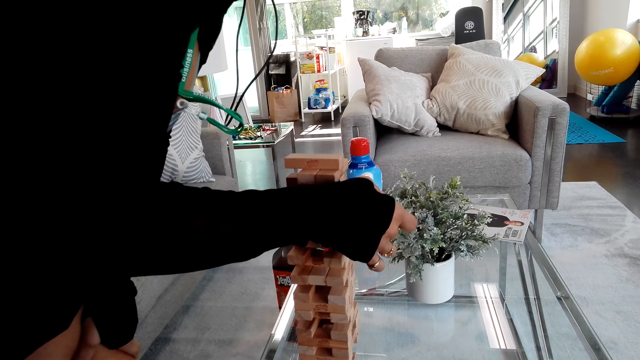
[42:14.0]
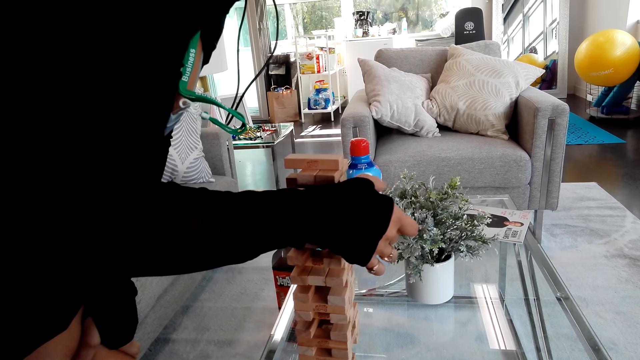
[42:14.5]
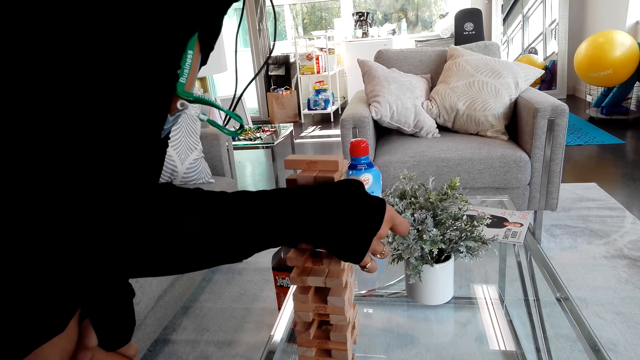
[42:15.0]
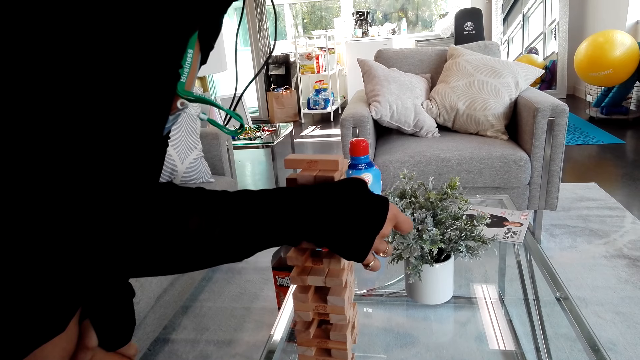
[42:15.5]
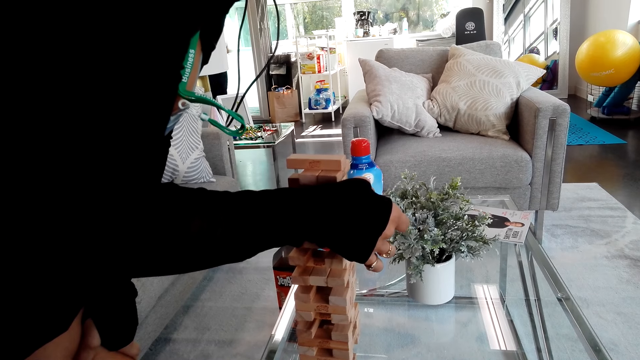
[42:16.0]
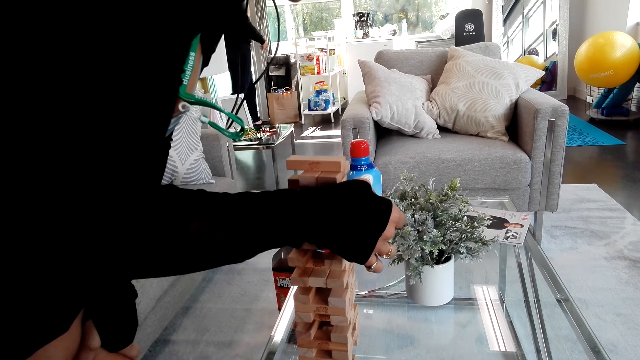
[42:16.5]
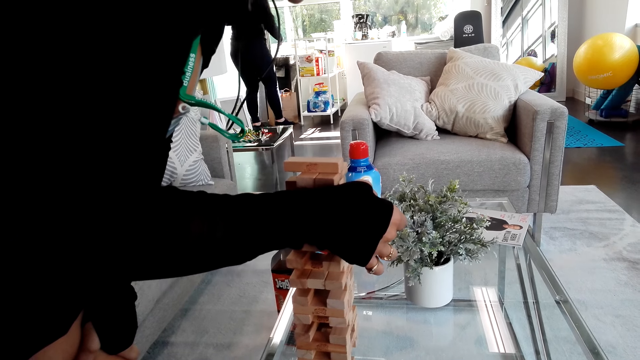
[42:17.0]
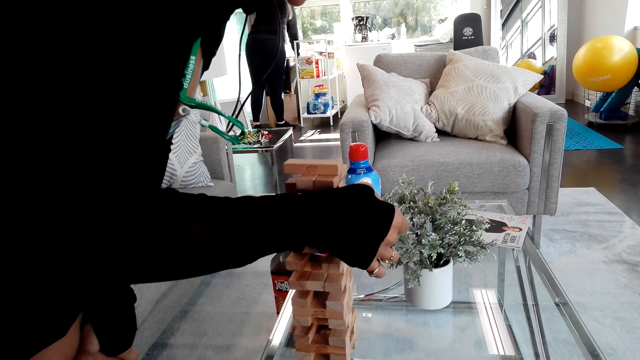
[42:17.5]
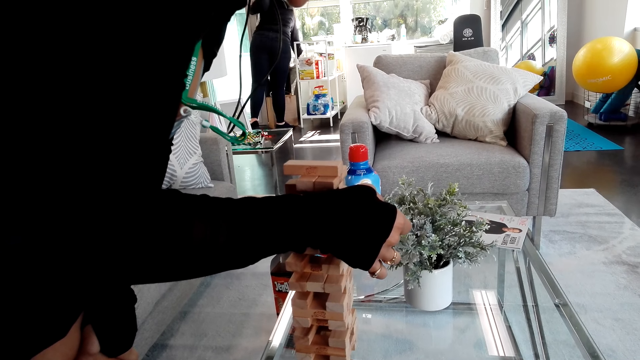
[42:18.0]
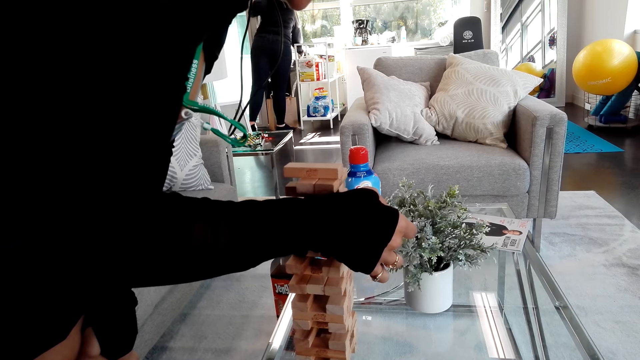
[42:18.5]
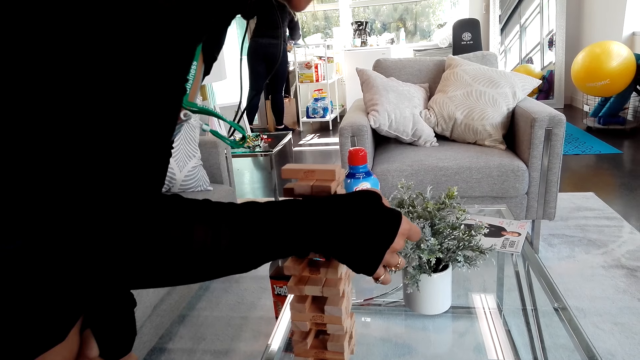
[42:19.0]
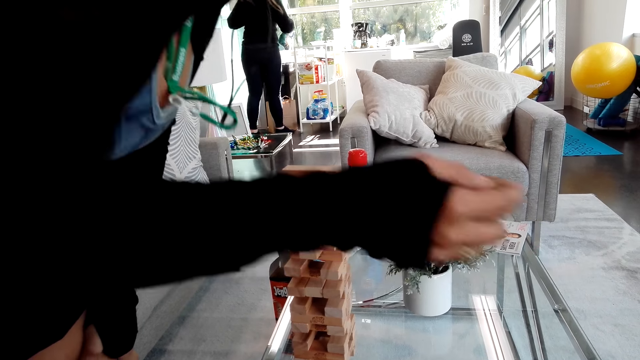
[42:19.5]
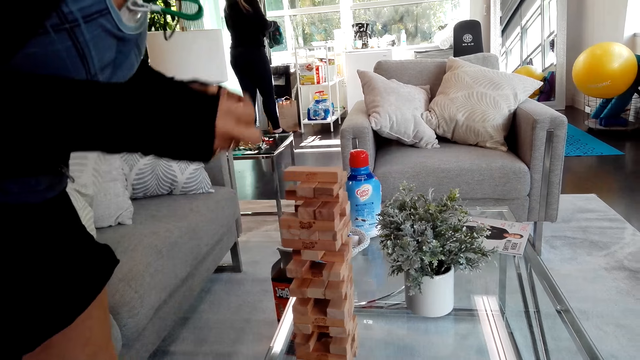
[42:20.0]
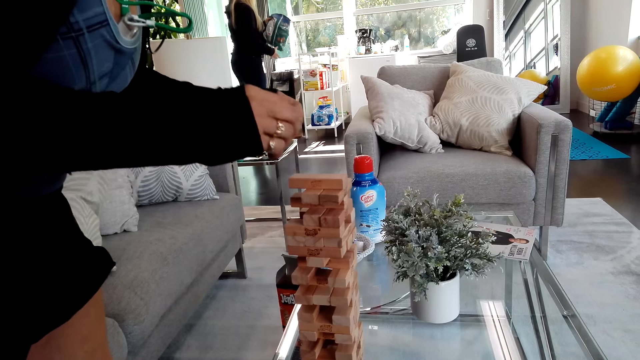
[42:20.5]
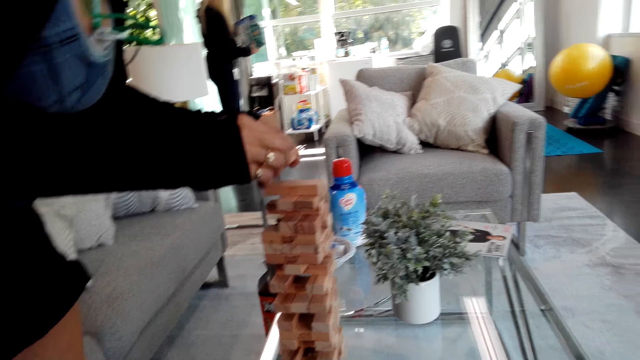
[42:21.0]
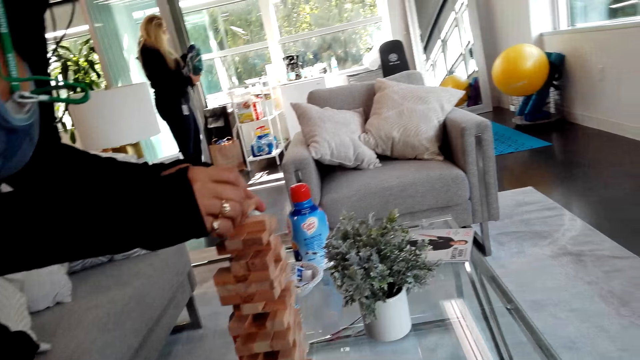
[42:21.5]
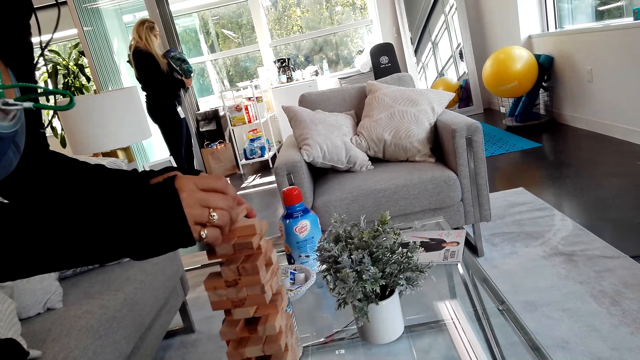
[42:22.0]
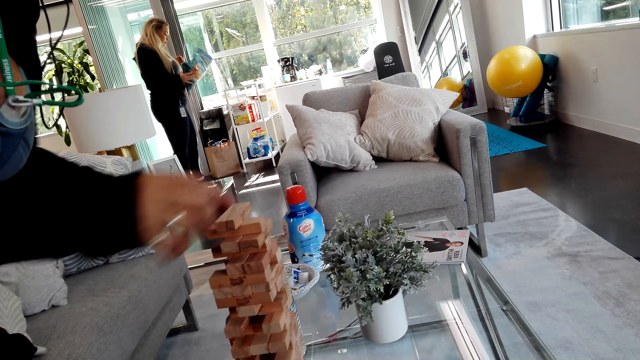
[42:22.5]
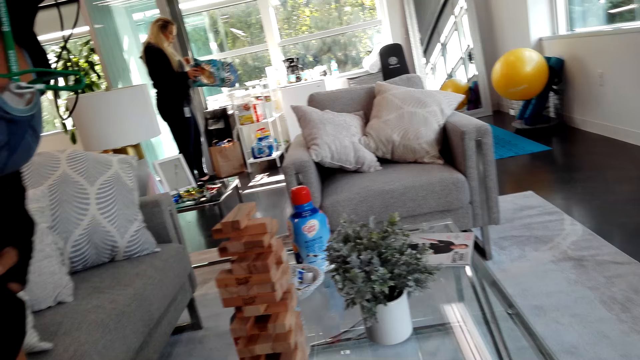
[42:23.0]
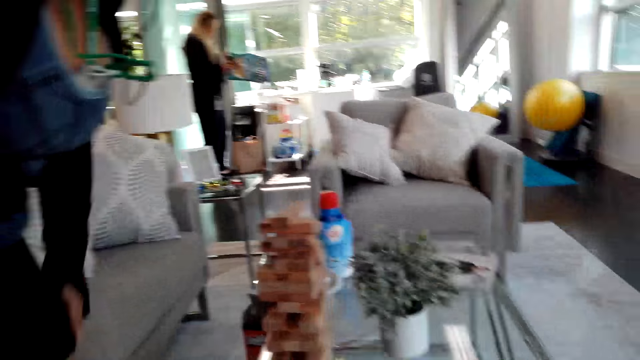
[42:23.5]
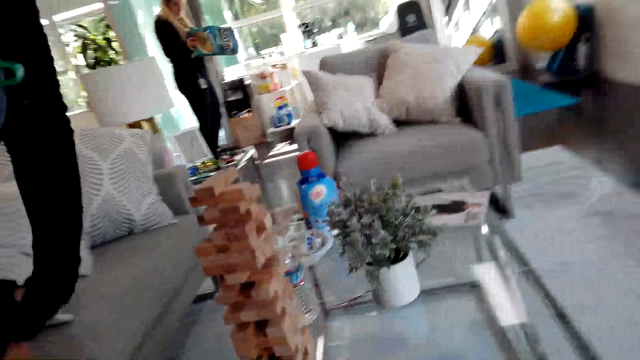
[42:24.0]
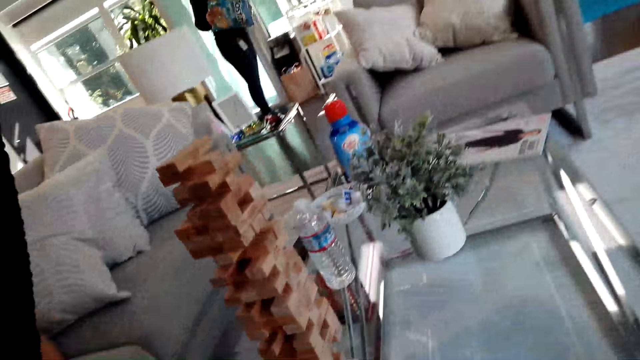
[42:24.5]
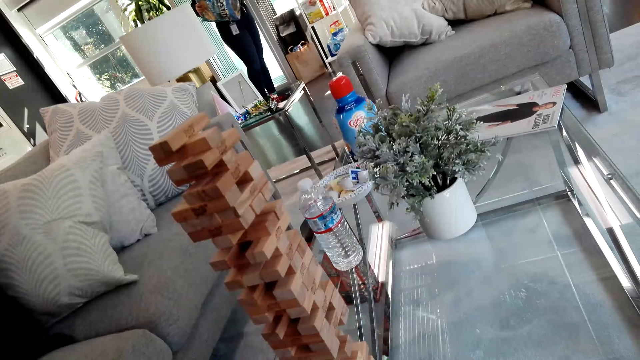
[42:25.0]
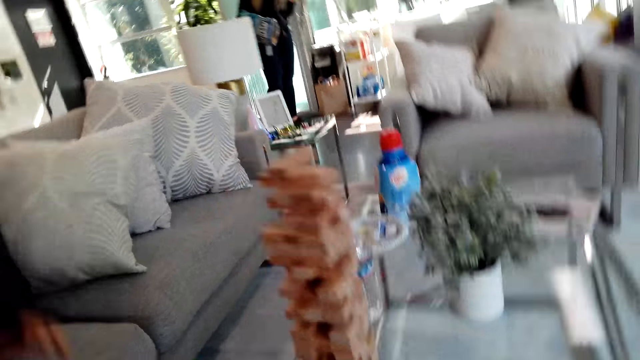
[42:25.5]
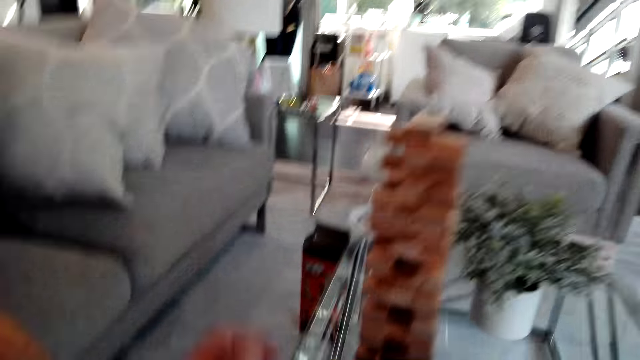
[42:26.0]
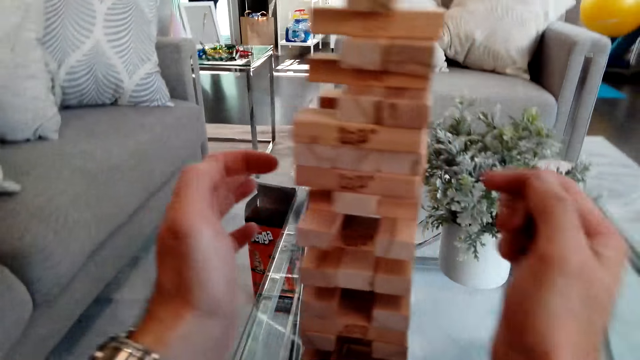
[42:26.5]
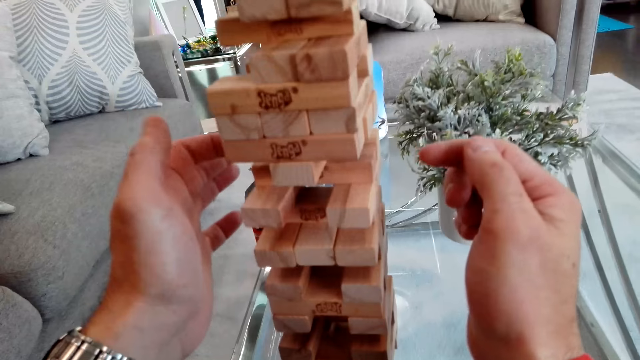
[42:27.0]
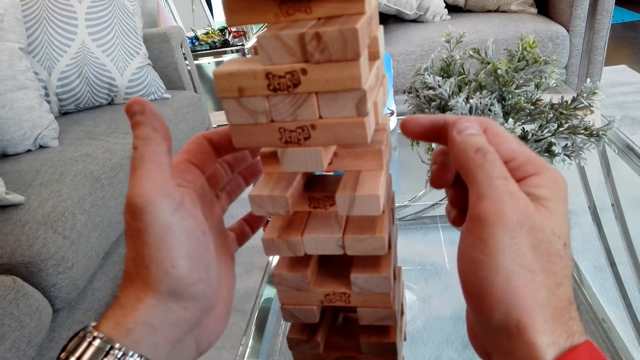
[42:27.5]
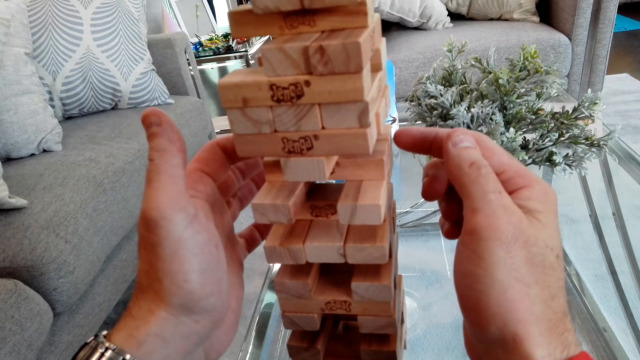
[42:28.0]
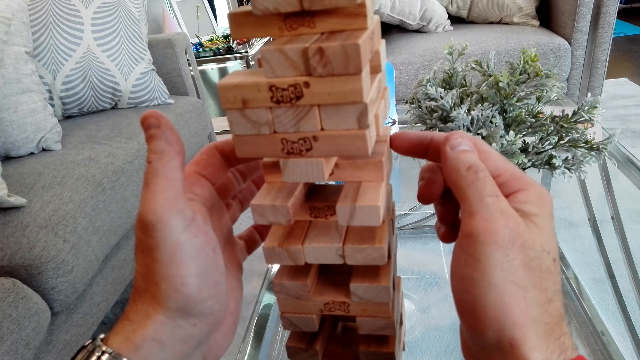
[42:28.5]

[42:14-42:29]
A woman places a block. The woman stands on the floor, touches her clothes, and sits on the sofa on the floor. The camera wearer looks around. They hold blocks and play the jenga game on the table.

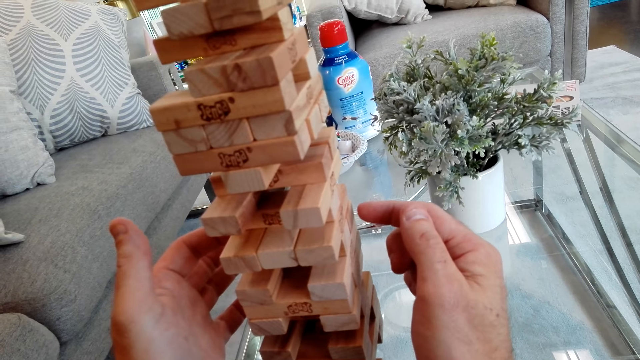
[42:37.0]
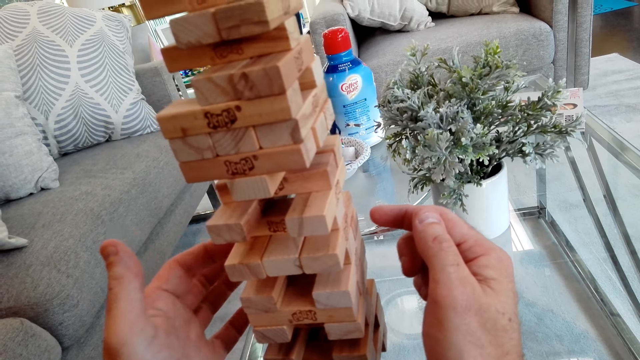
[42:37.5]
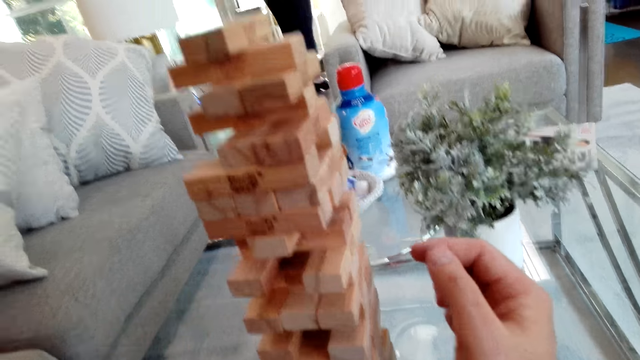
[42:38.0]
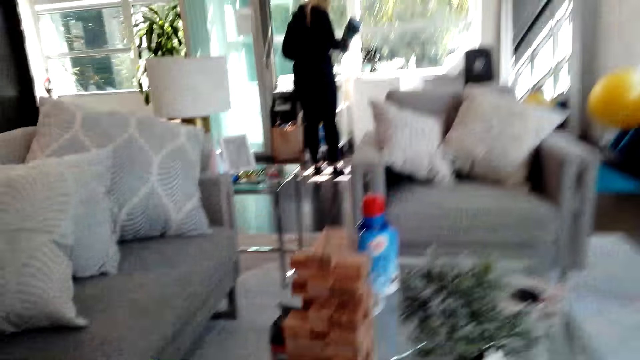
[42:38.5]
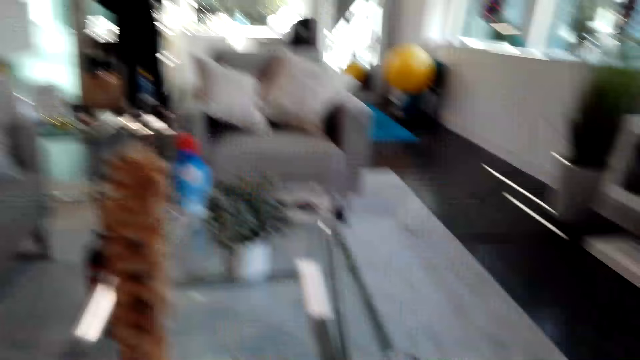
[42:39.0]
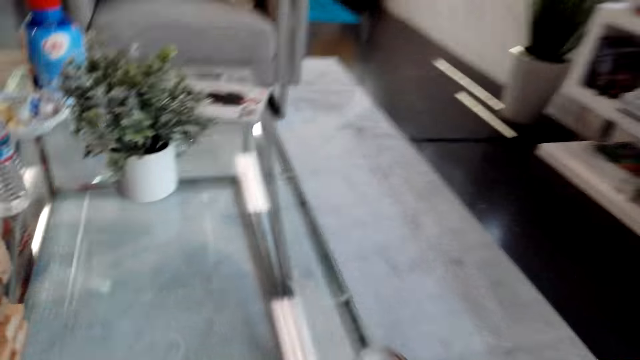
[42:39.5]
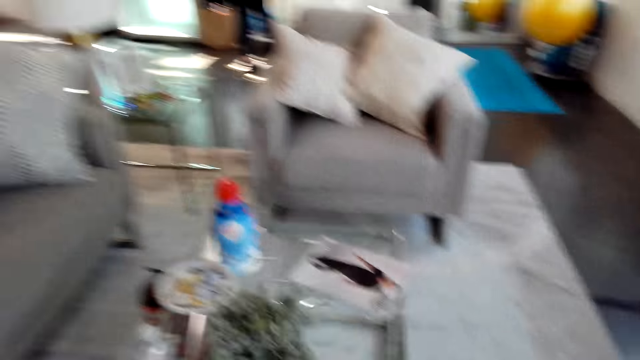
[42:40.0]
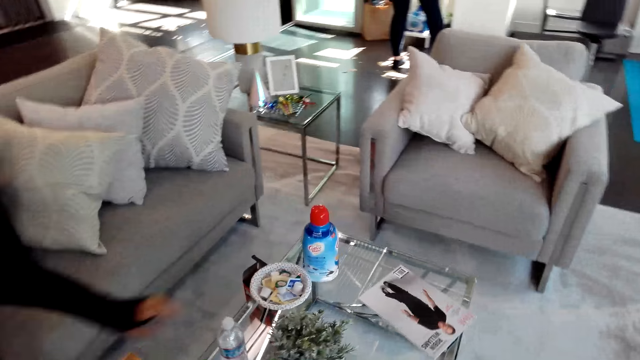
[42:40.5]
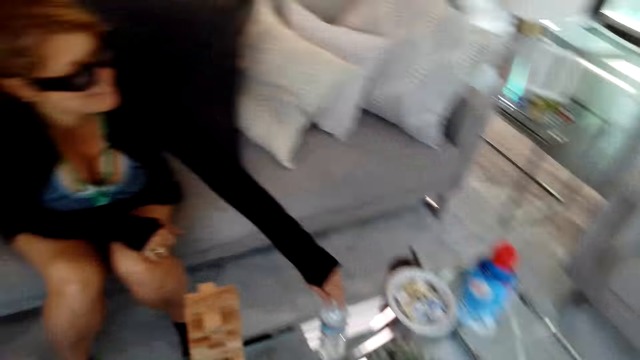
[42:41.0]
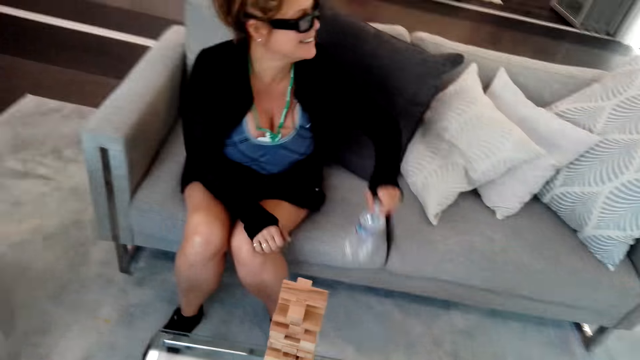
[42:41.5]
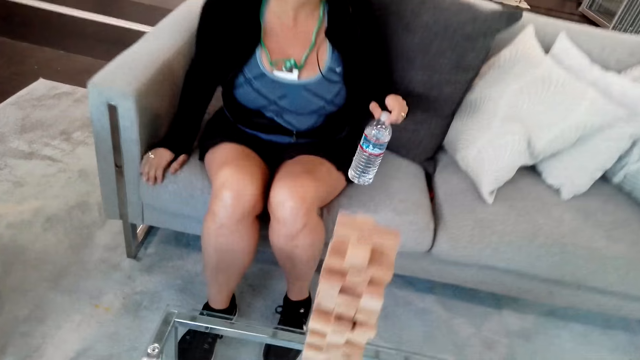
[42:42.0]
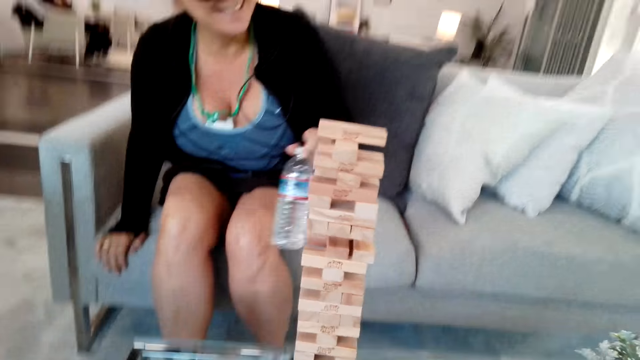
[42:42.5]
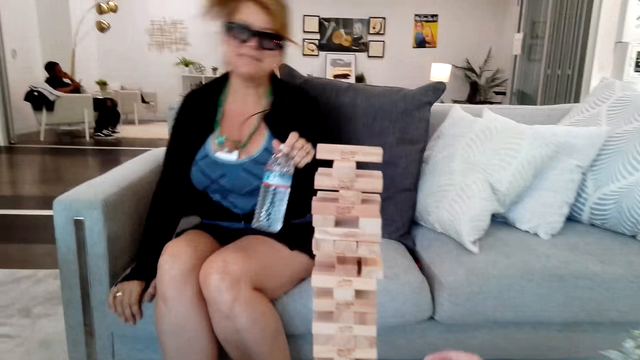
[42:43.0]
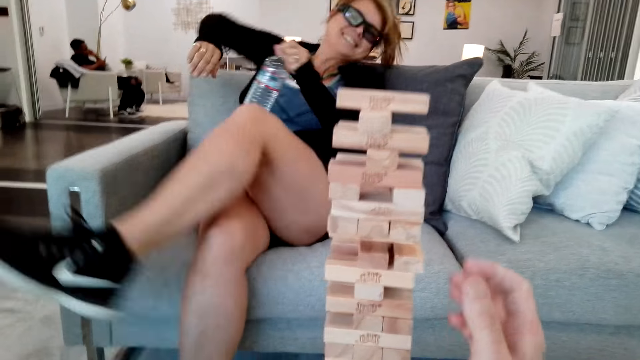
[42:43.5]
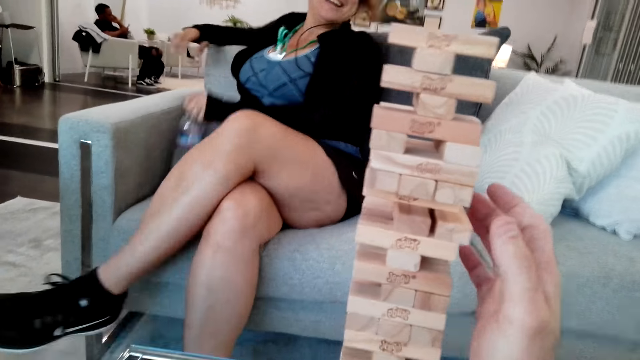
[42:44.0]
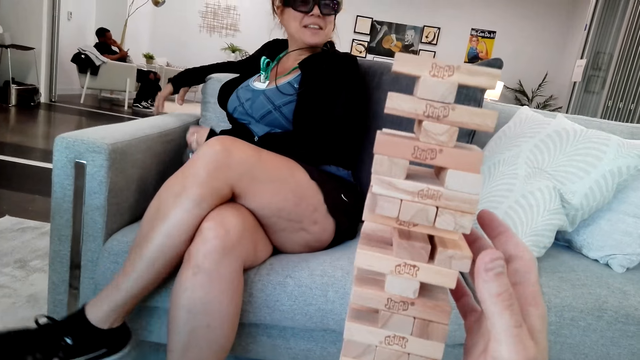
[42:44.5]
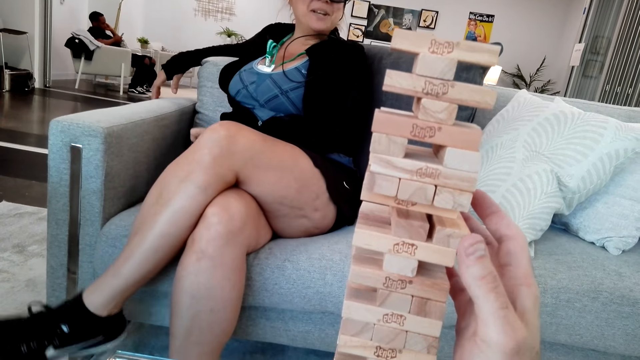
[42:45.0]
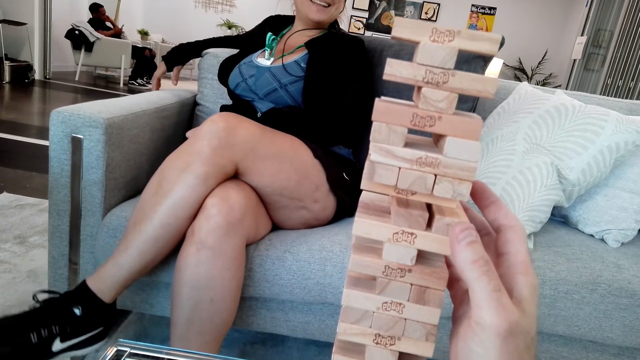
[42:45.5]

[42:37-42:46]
The camera wearer looks around the room. A woman picks up a bottle of water on the table and sits back. The camera wearer plays the jenga game on the table. They hold blocks.
